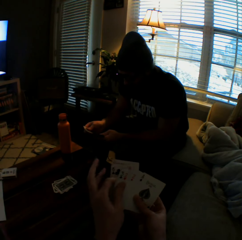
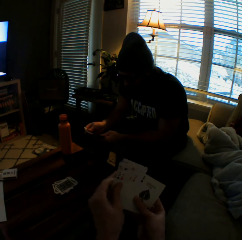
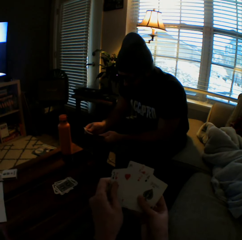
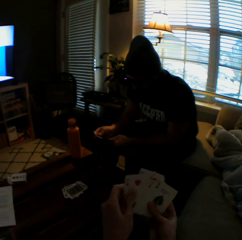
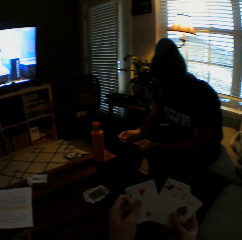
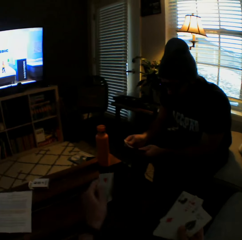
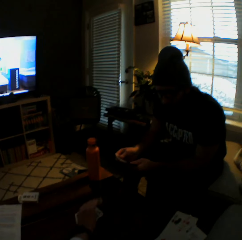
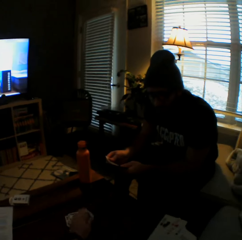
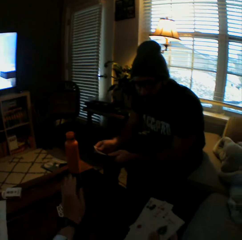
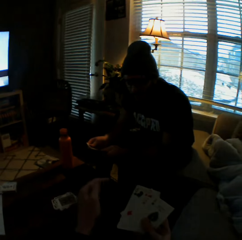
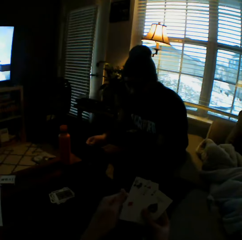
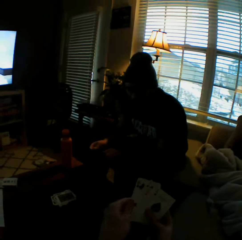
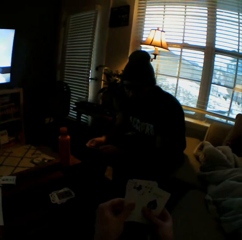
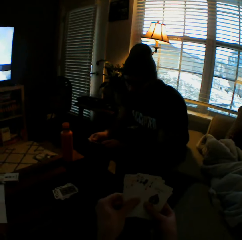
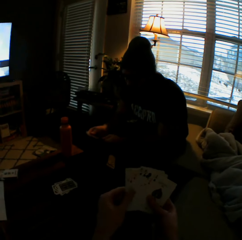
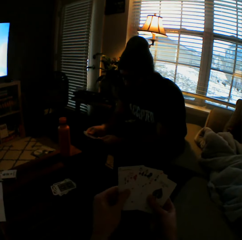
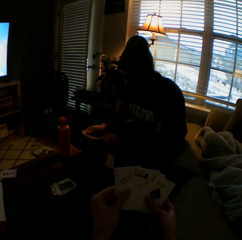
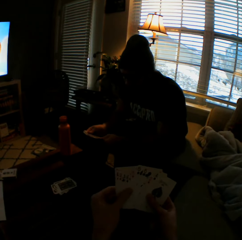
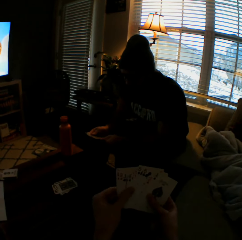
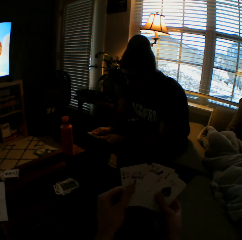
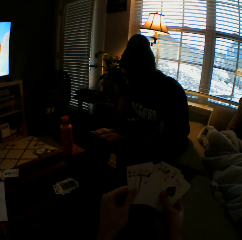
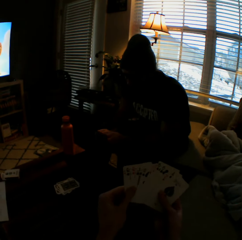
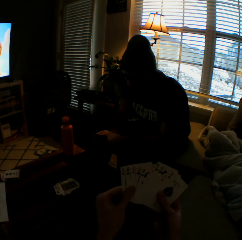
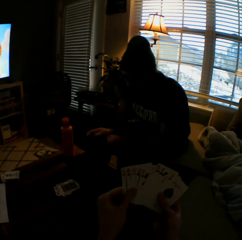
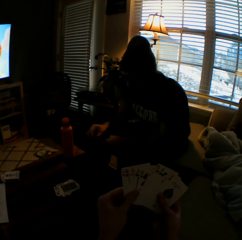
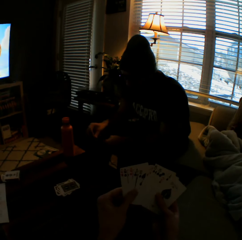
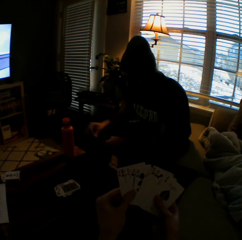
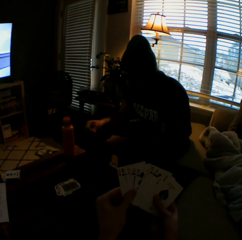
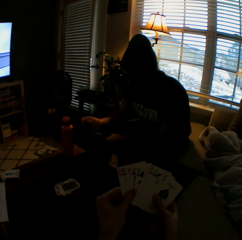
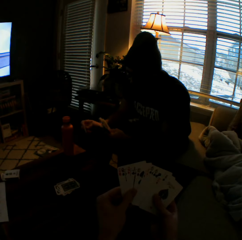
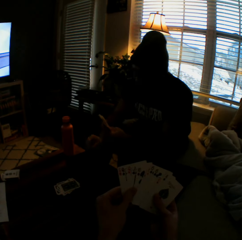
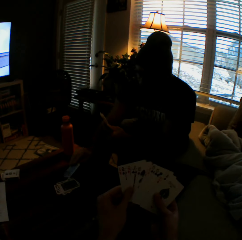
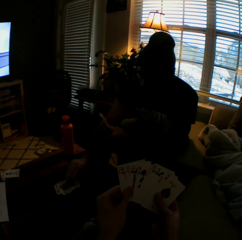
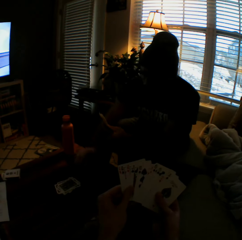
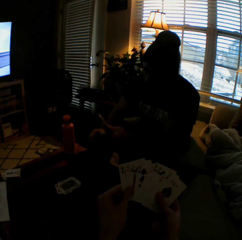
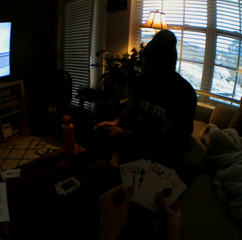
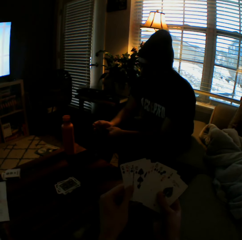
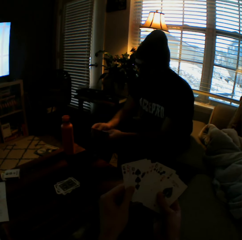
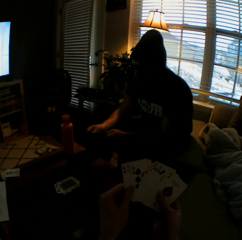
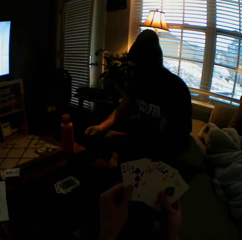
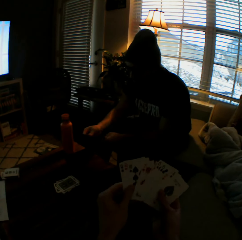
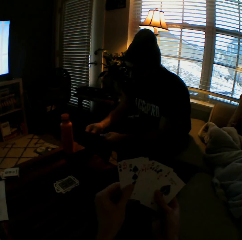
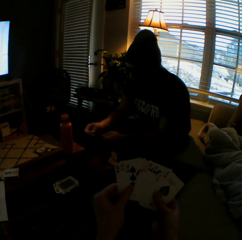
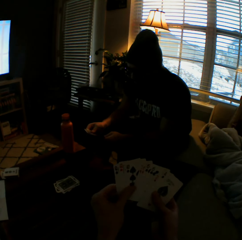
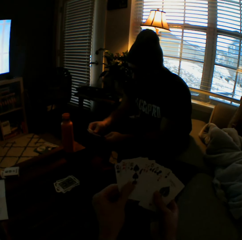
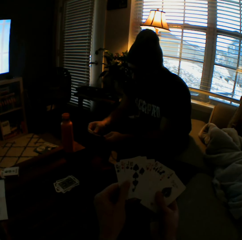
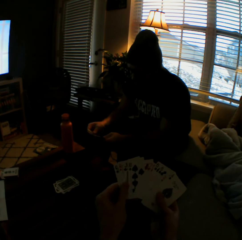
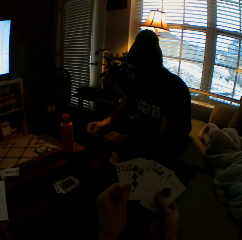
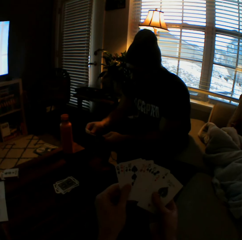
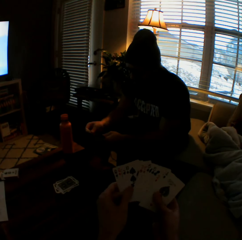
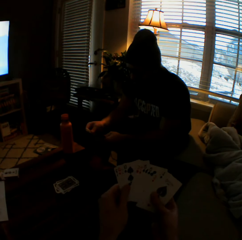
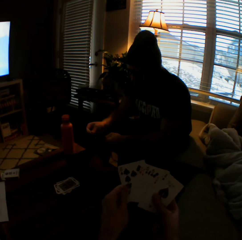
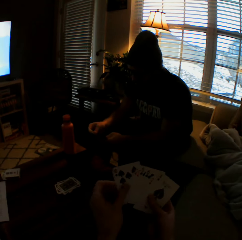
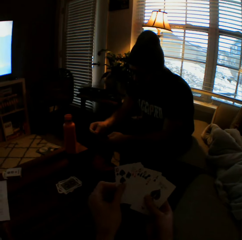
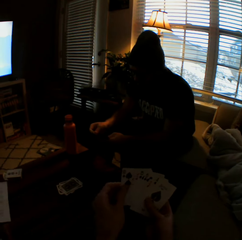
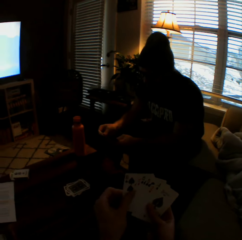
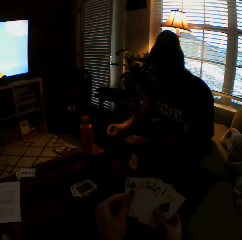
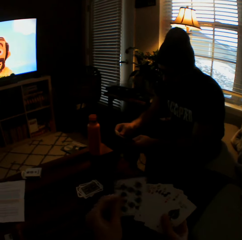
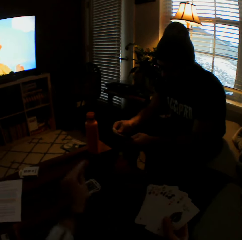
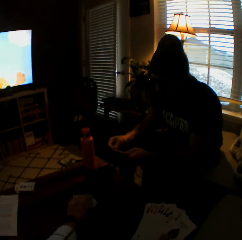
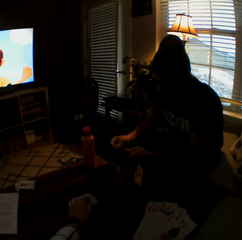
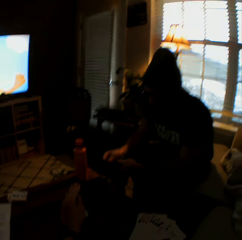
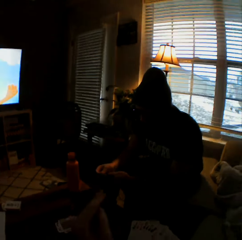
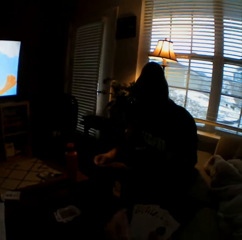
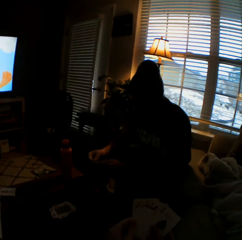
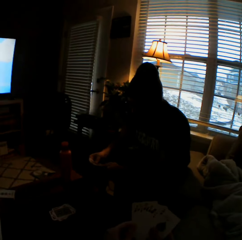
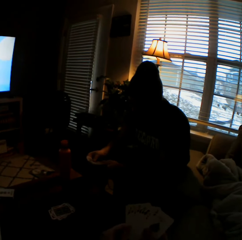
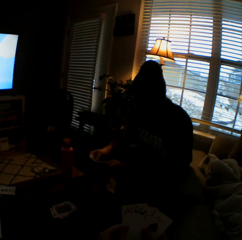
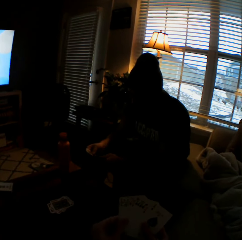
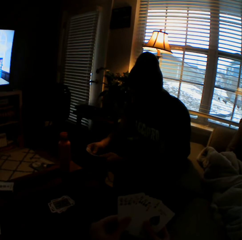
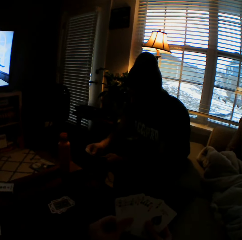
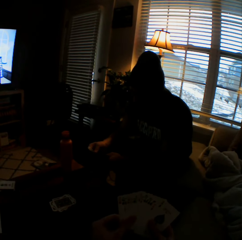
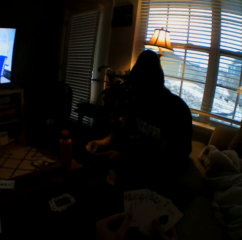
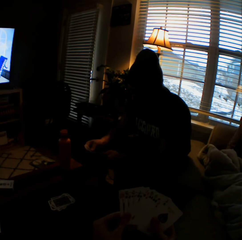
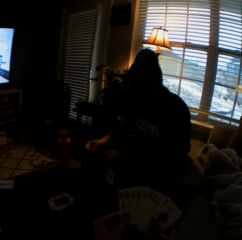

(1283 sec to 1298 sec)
The camera wearer arranges the cards in her hands. She drops another card on the table with her left hand. The man drops another card on the table with his right hand. The camera wearer drops another card on the table with her left hand.

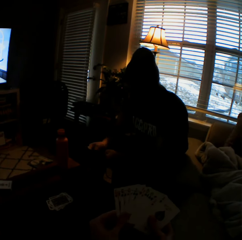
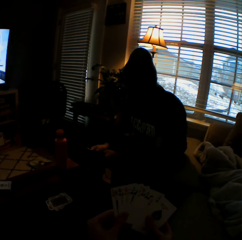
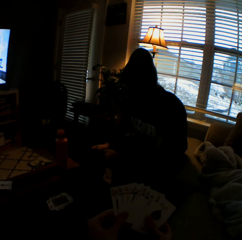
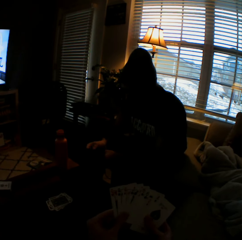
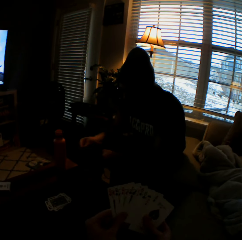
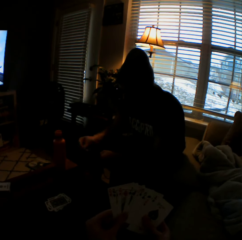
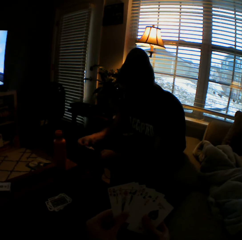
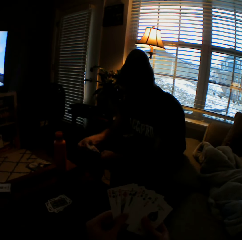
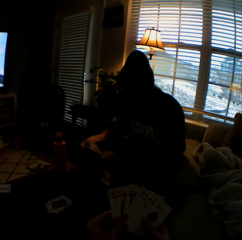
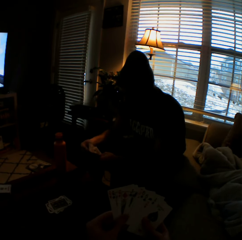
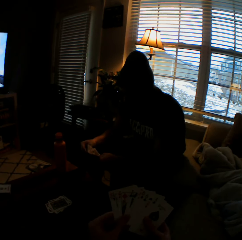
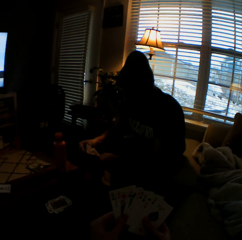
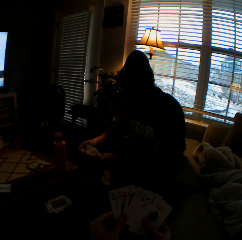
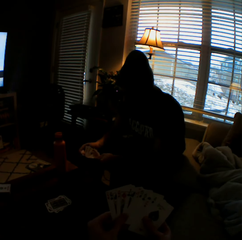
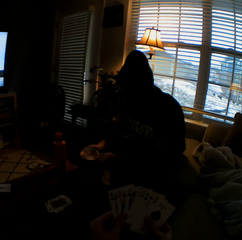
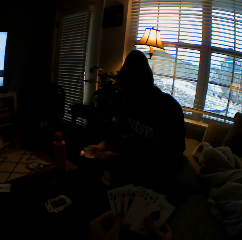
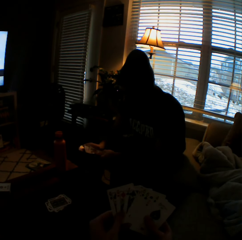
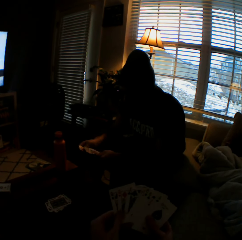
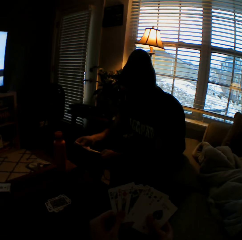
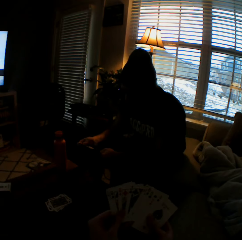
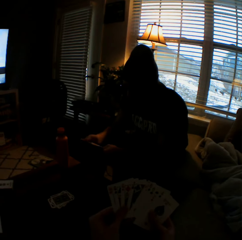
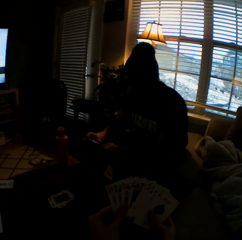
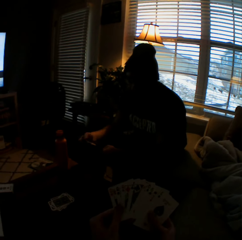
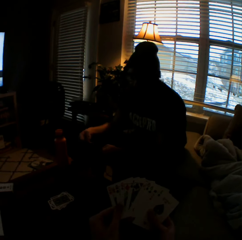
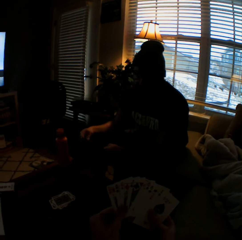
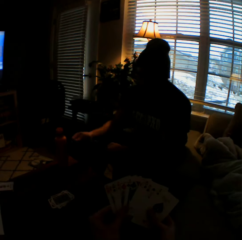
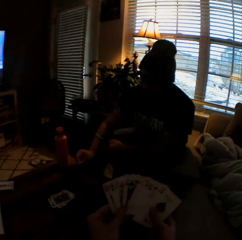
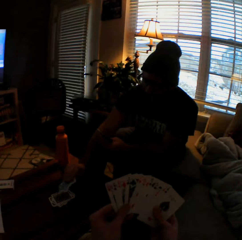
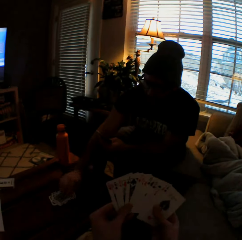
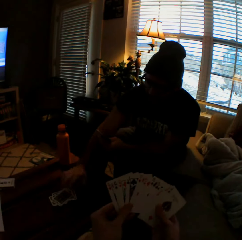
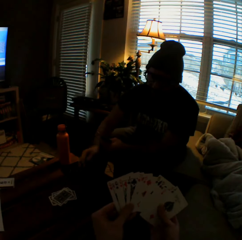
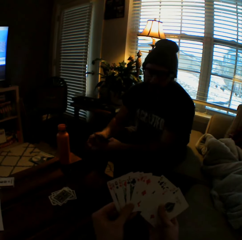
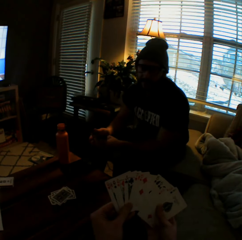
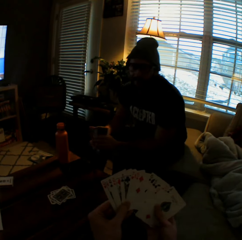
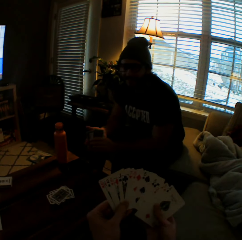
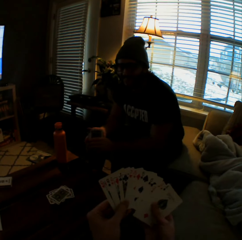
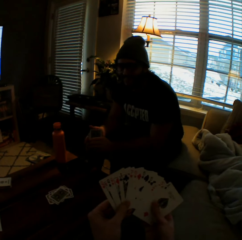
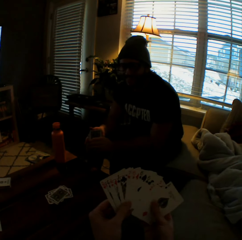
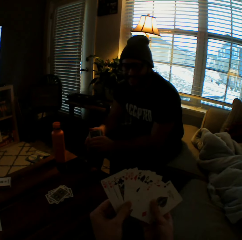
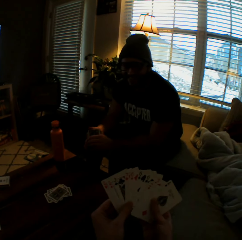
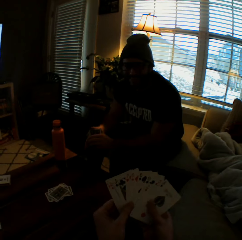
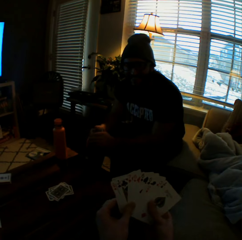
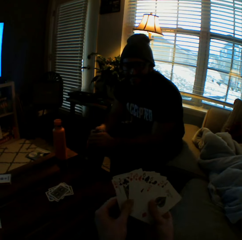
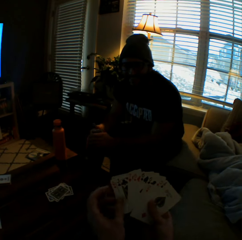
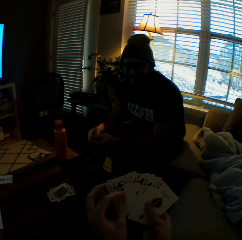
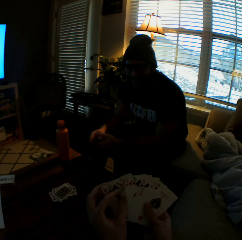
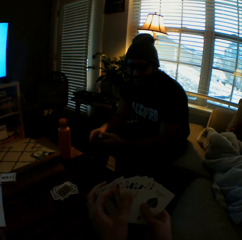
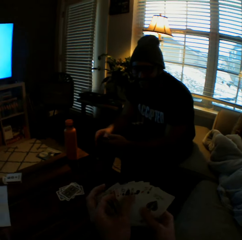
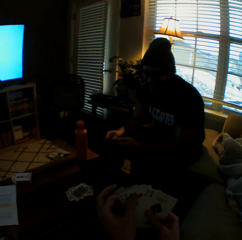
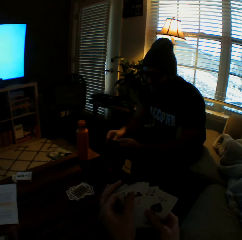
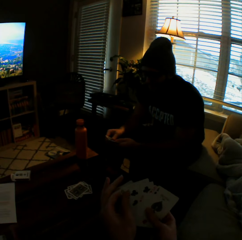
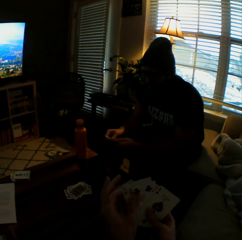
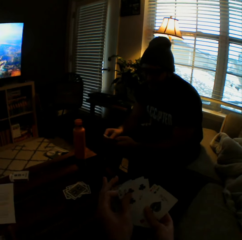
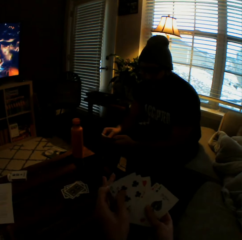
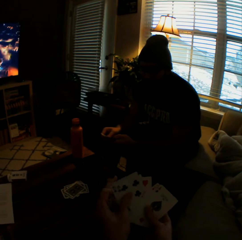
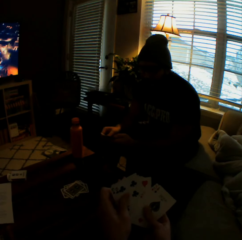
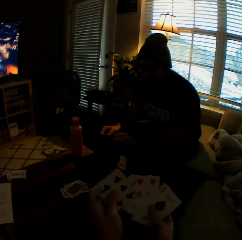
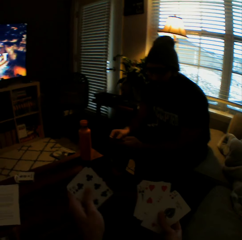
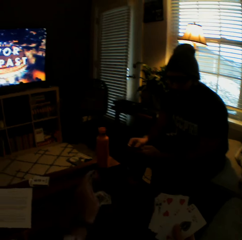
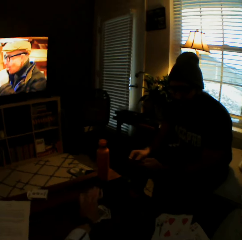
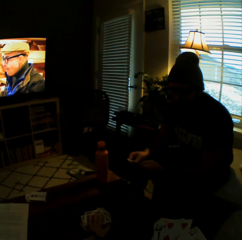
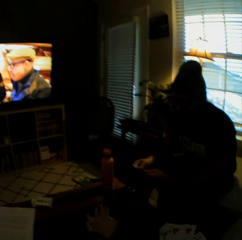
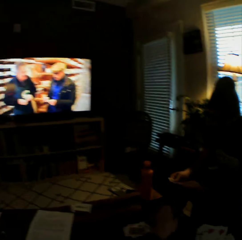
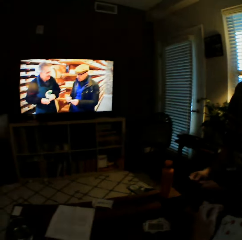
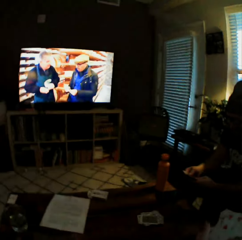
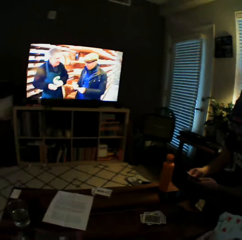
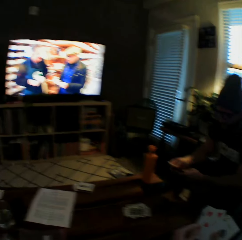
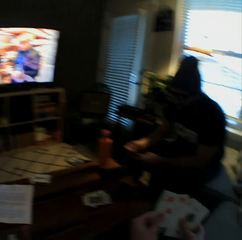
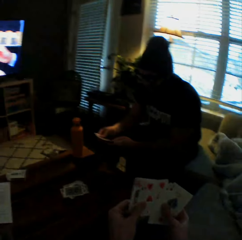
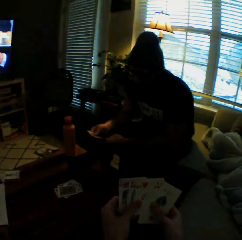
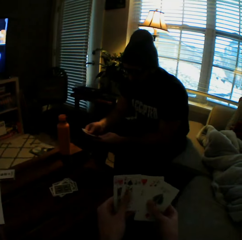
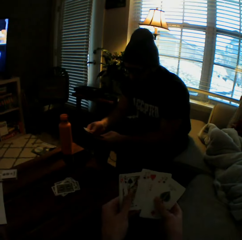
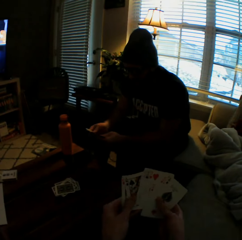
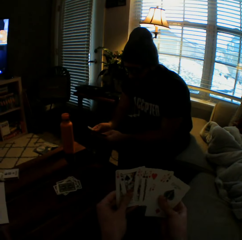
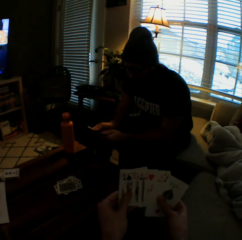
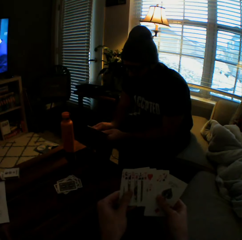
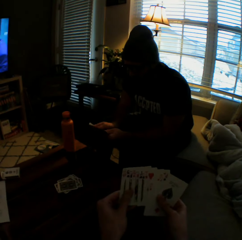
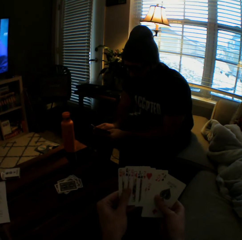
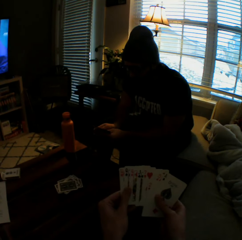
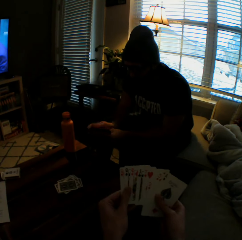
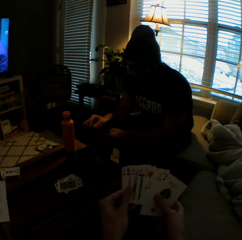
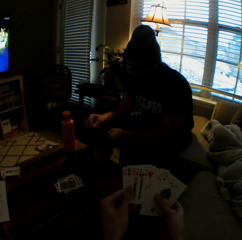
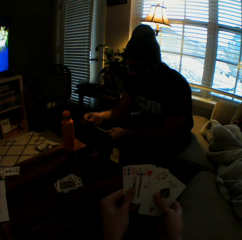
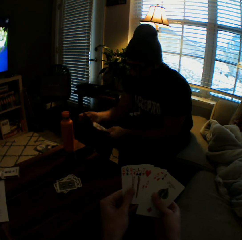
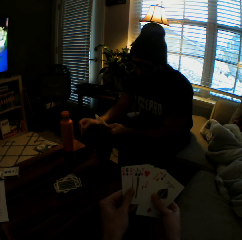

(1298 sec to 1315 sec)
The camera wearer arranges the cards in her hands. The man arranges the cards in his hands and drops another card on the table with his right hand. The camera wearer drops another card on the table with her left hand. She arranges the cards in her hands.
